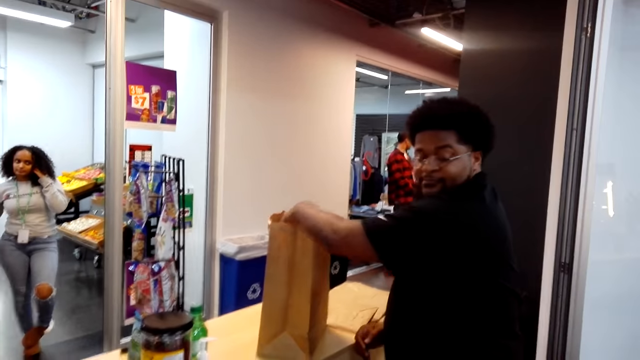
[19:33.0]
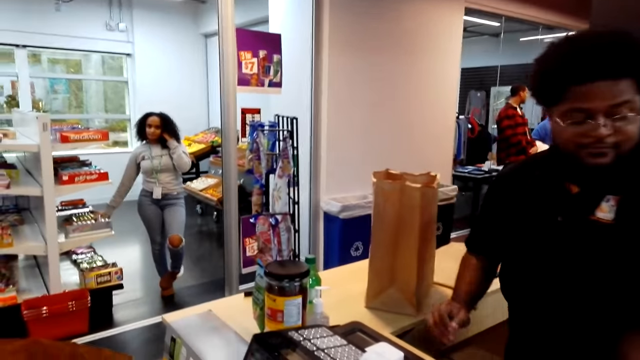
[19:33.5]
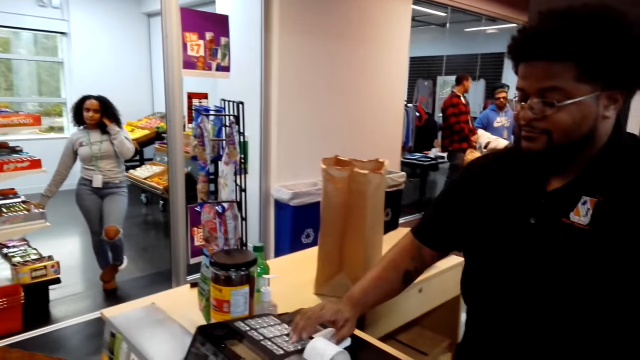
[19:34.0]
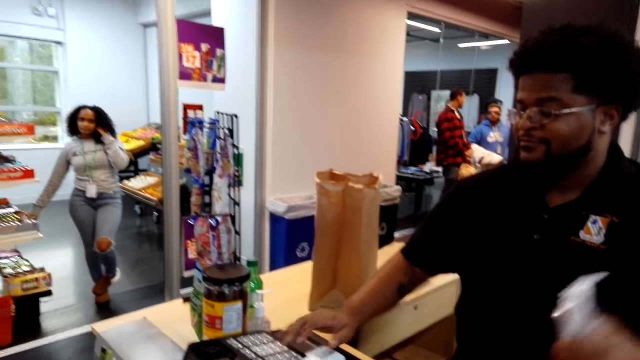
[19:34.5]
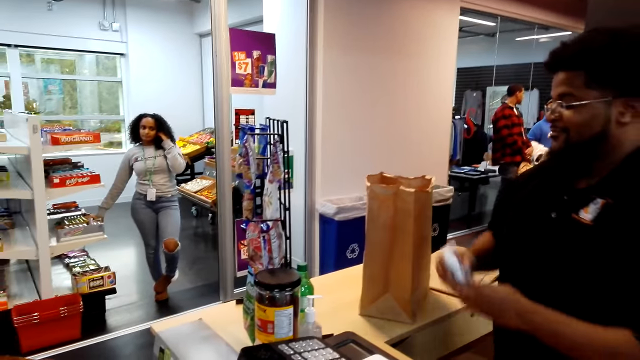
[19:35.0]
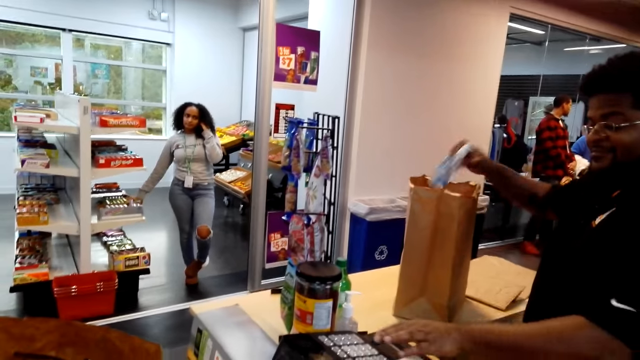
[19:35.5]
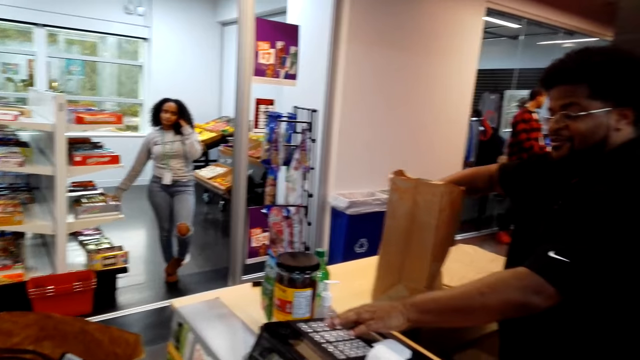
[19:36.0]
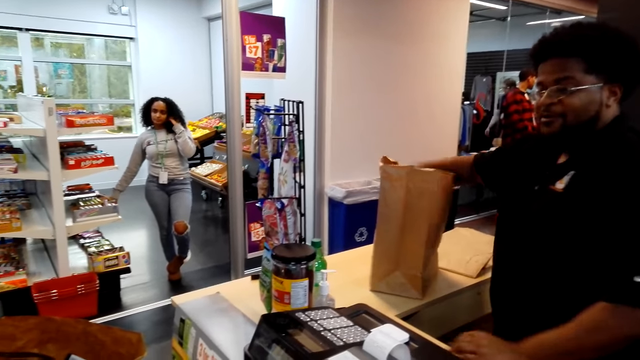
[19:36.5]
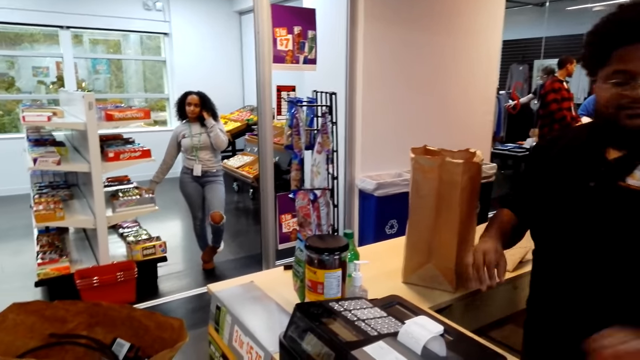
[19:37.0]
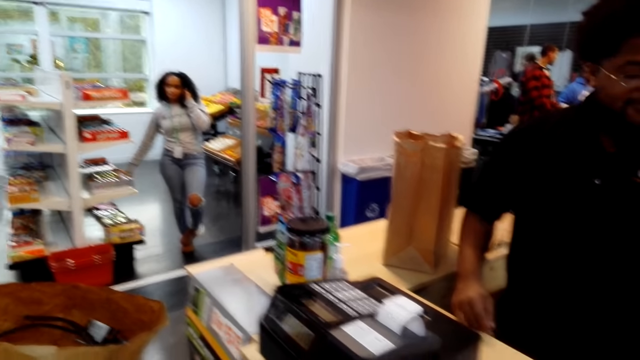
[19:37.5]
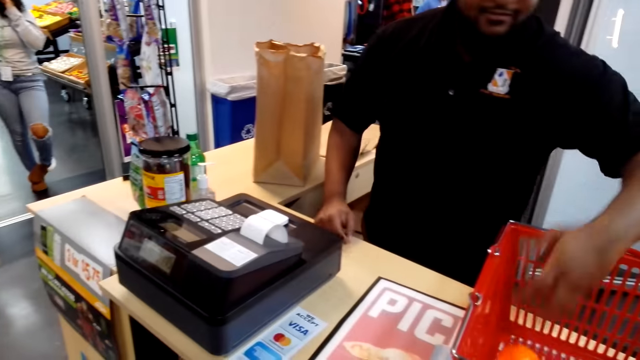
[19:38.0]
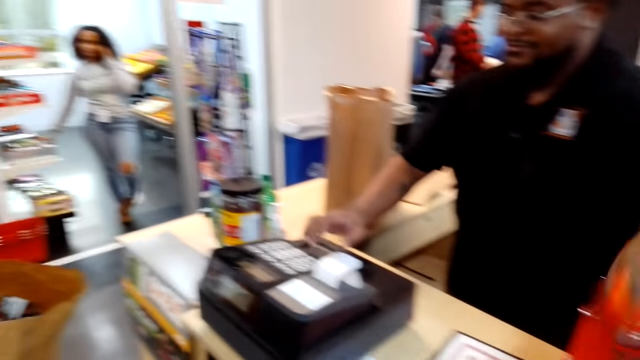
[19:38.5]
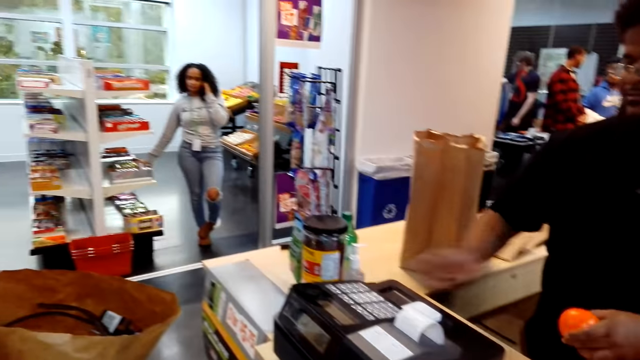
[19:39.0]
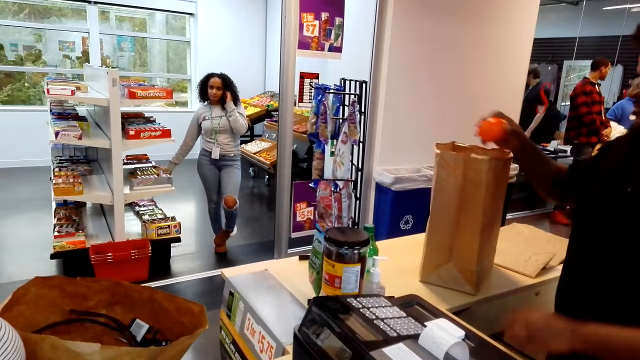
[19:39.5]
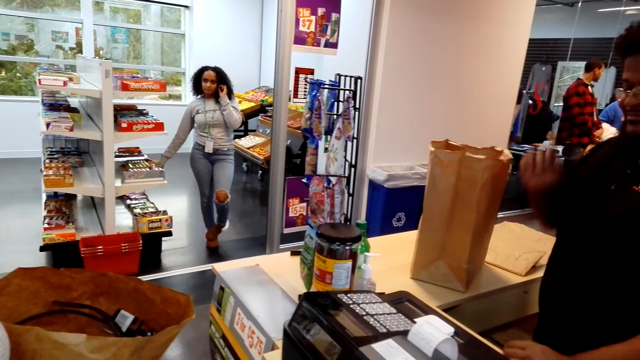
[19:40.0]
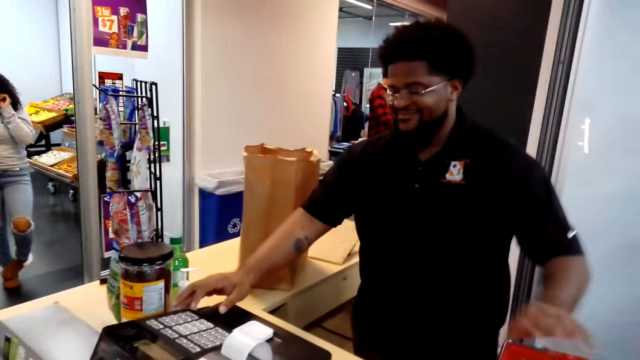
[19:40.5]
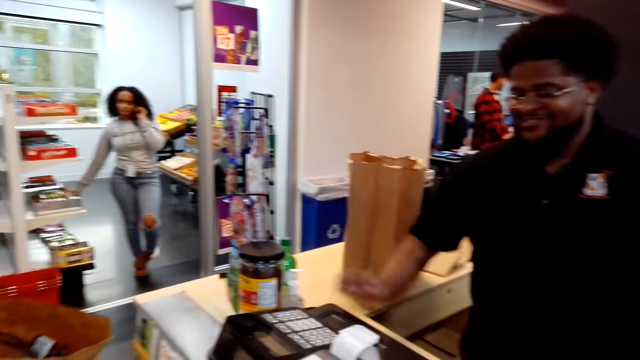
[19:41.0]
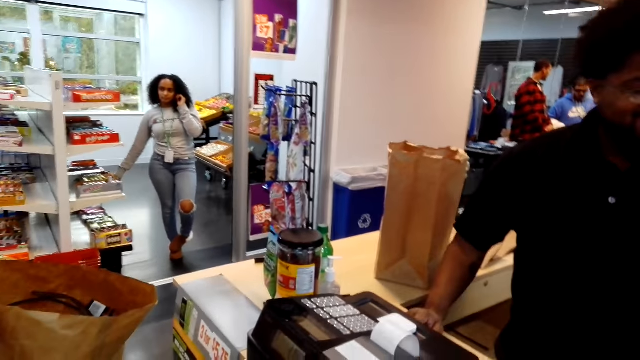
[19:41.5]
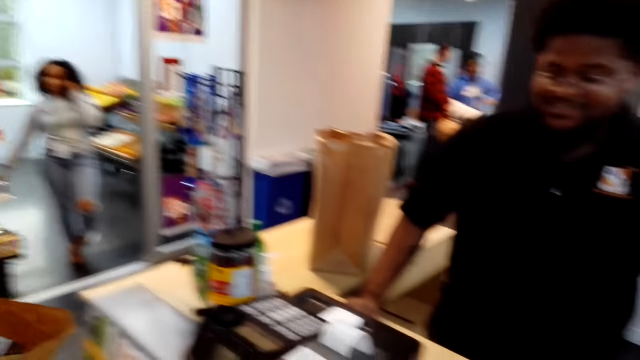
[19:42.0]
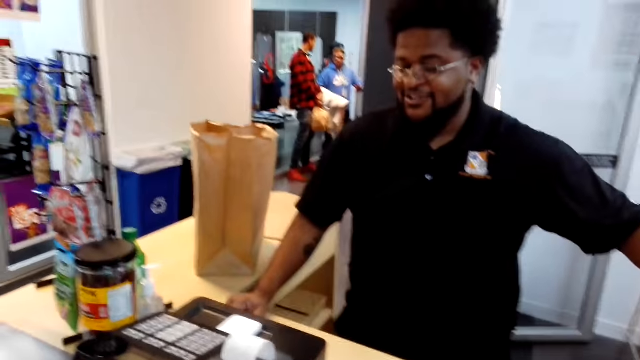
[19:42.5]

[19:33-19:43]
A person packs the brushes. Another person touches her hair. The first person scans, packs the bottle, picks up a container, scans the container and packs the container.

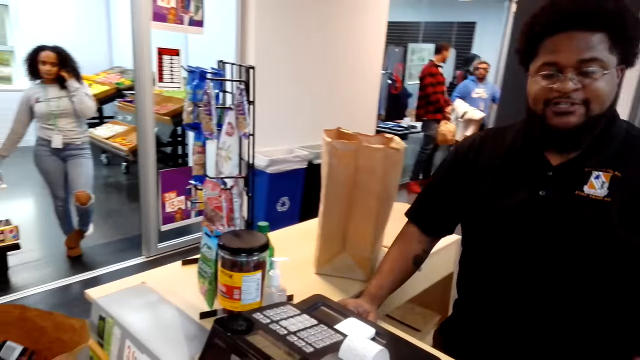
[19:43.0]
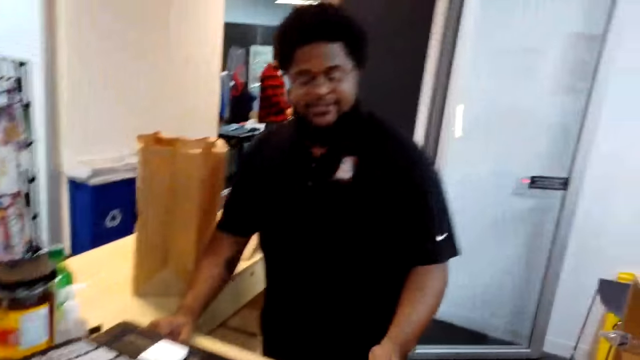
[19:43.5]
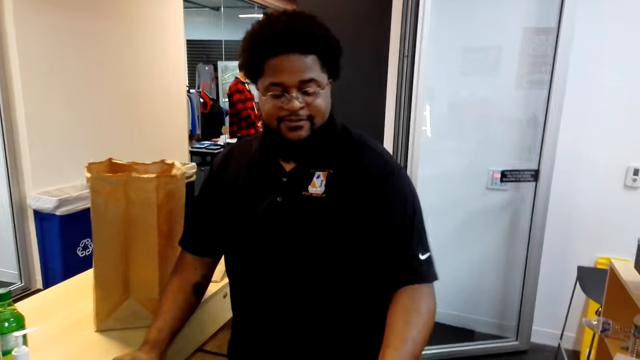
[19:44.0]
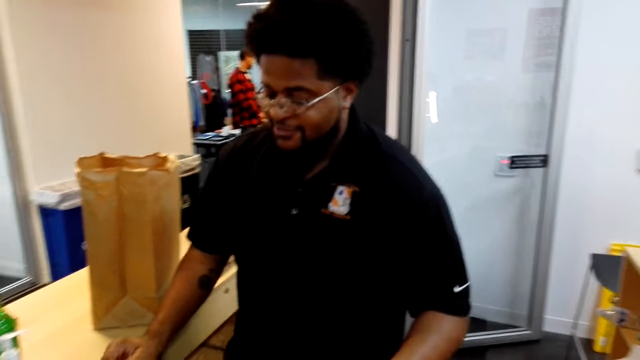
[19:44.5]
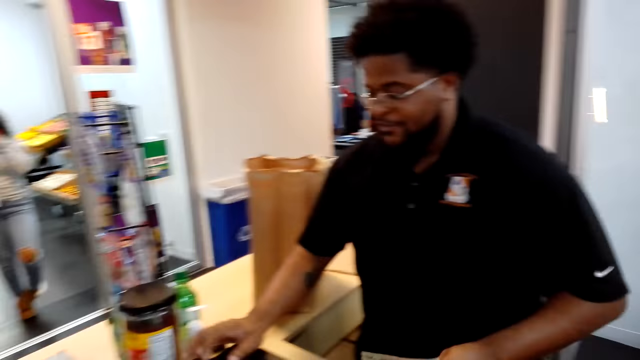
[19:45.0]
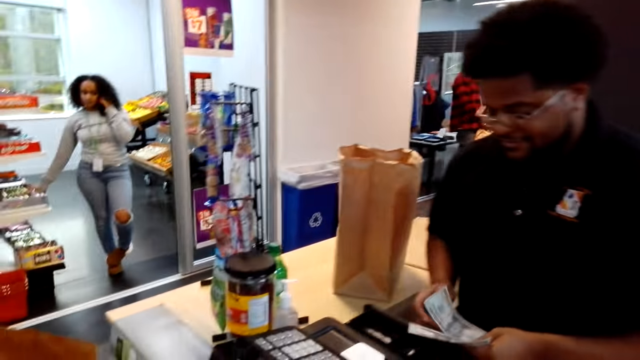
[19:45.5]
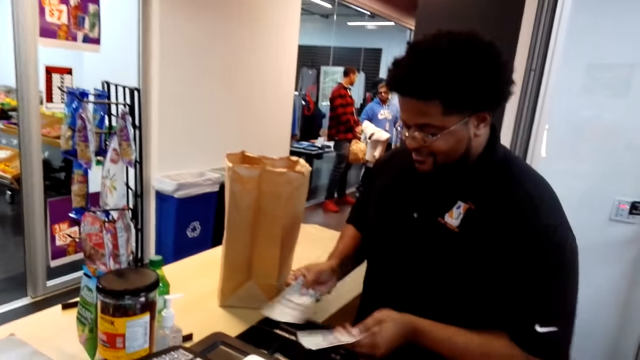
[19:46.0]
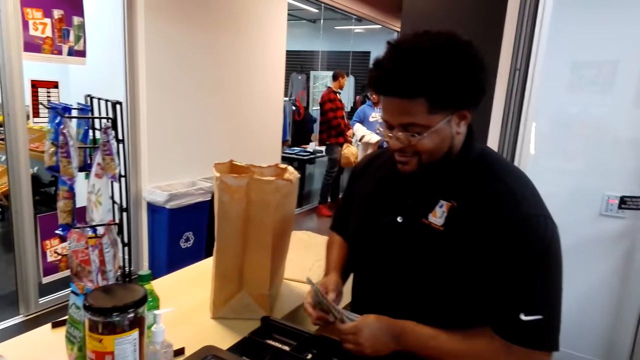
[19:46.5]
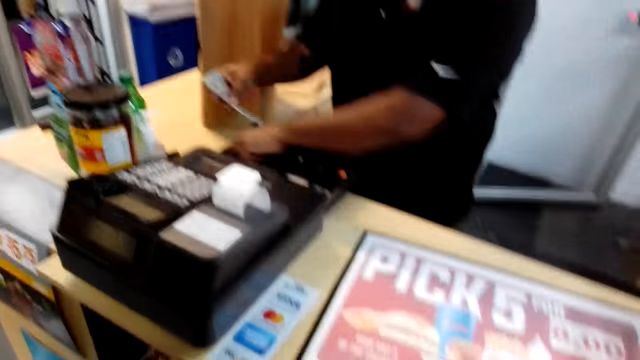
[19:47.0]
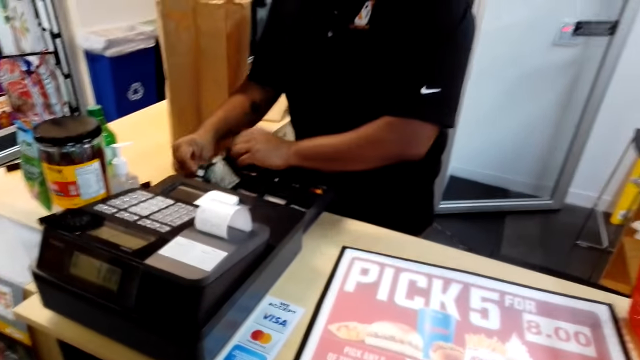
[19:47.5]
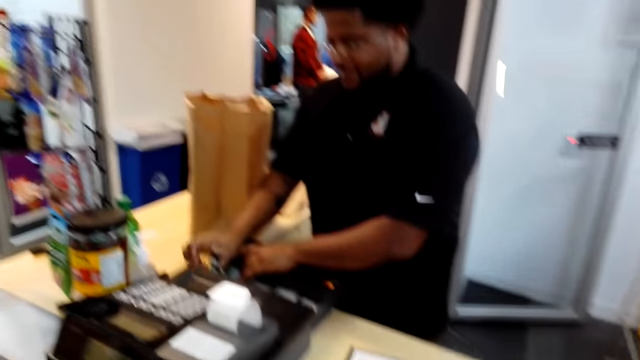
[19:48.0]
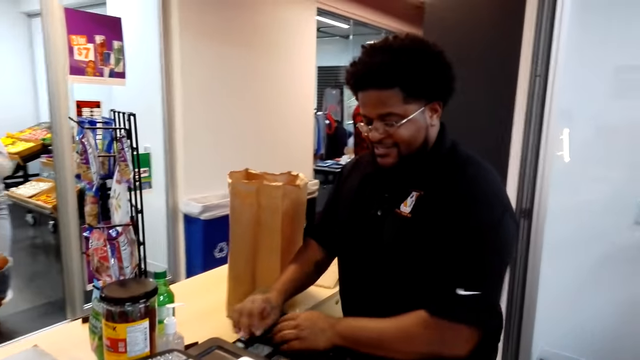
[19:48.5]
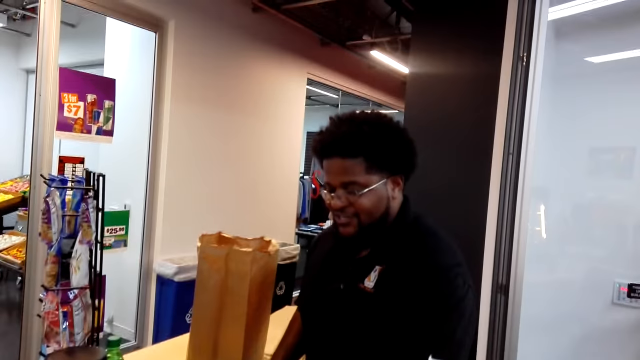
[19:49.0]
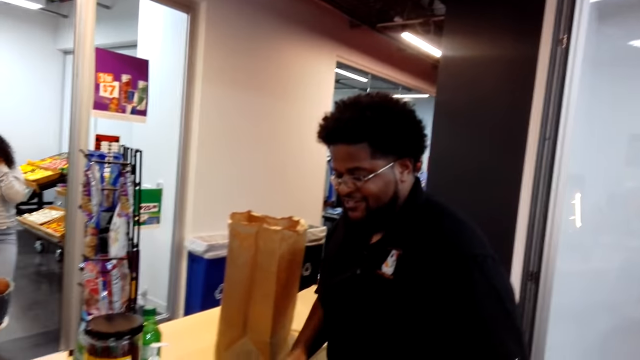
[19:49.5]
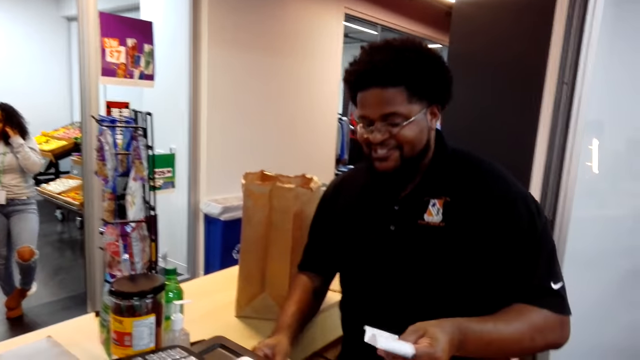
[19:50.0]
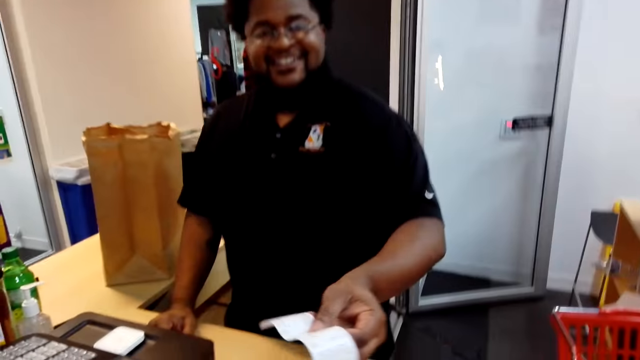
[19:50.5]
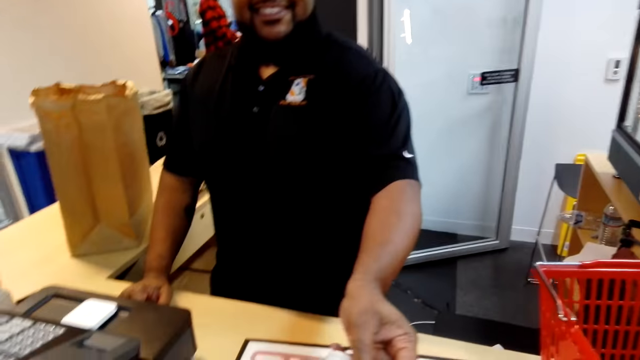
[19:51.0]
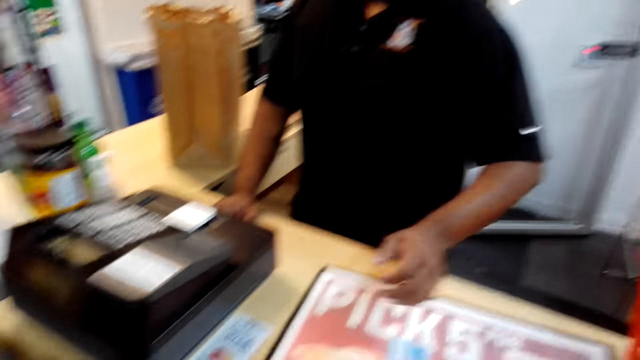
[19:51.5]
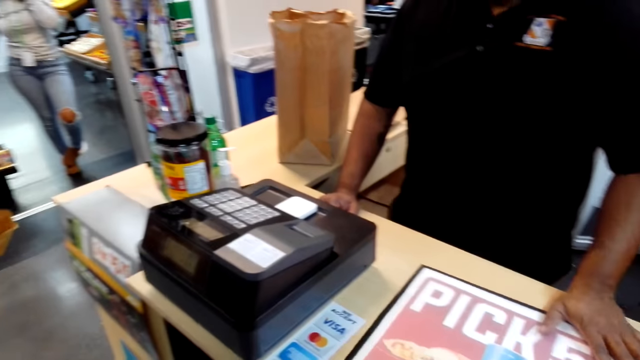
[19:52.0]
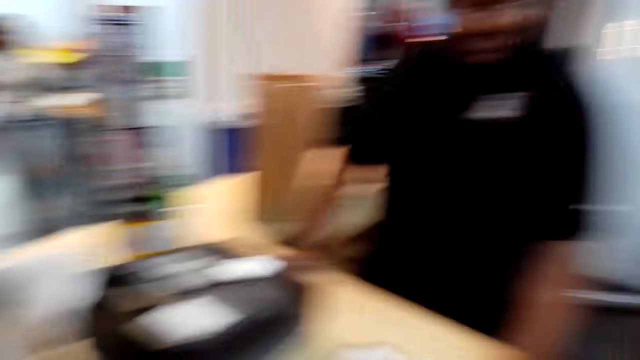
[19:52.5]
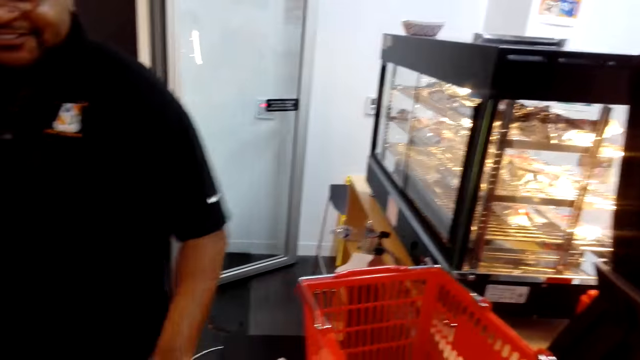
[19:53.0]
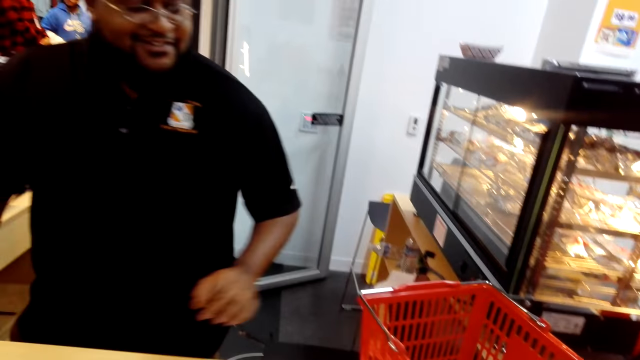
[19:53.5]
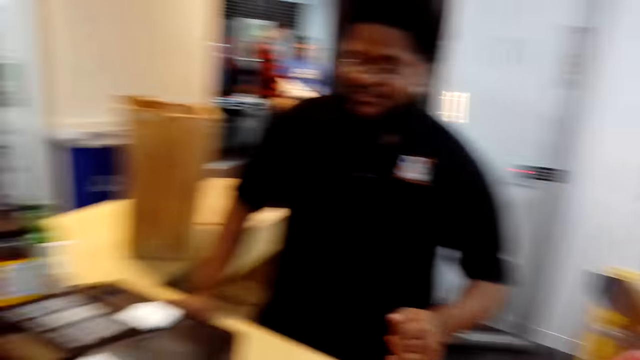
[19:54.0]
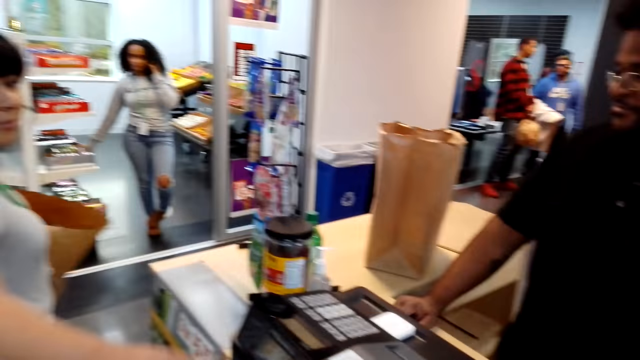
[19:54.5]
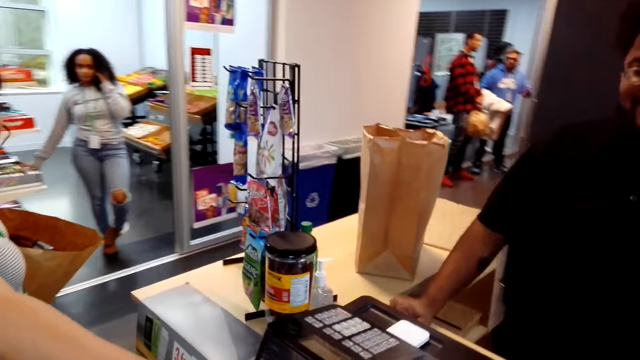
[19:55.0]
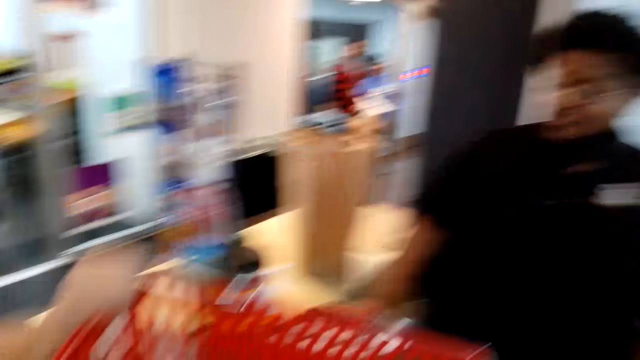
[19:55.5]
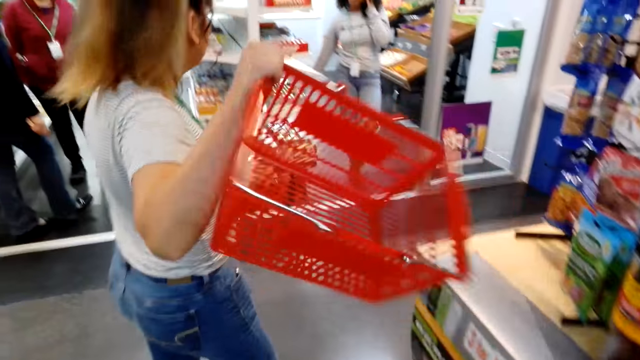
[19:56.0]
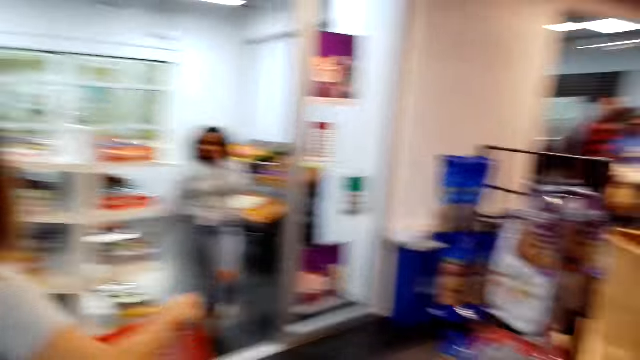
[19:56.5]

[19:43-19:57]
A male collects the money from the camera wearer. The male counts the money, puts the money in the drawer, picks up the receipt and gives the receipt to the camera wearer. The camera wearer picks up the receipt. The male touches the counter. The camera wearer picks up the tray or basket. They give the tray to a female. The female picks up the basket from the camera wearer.
